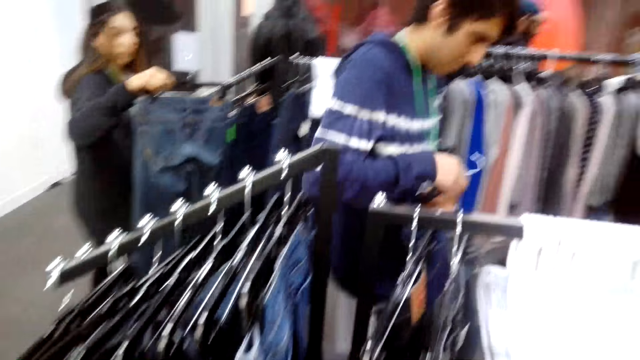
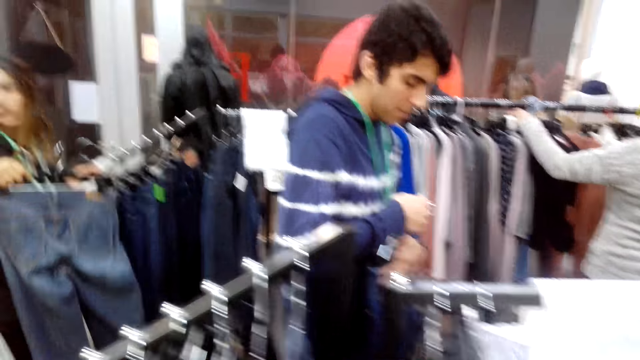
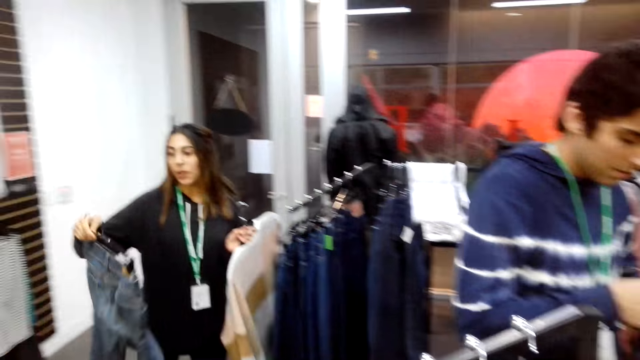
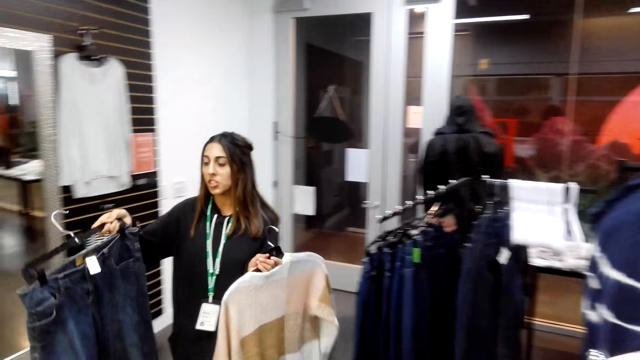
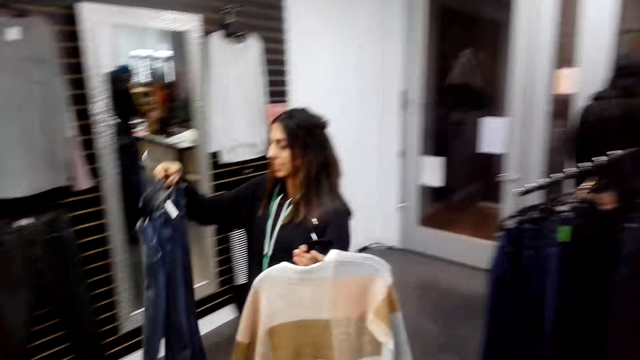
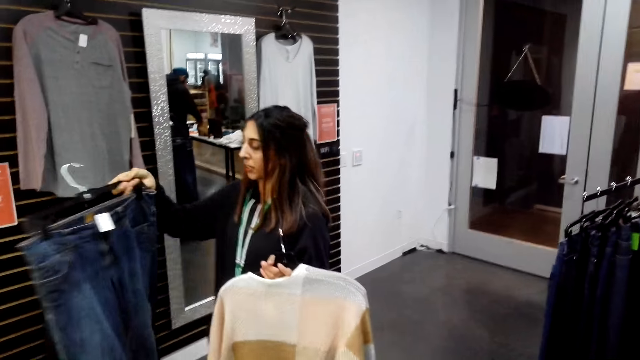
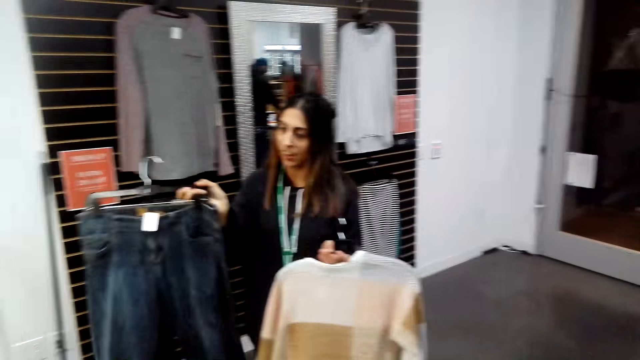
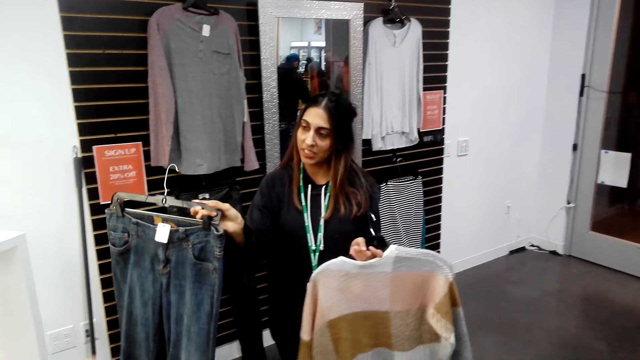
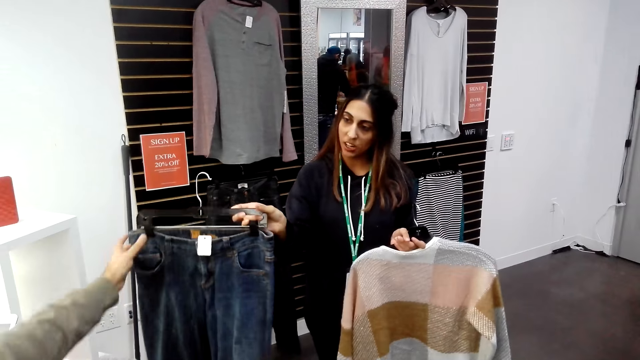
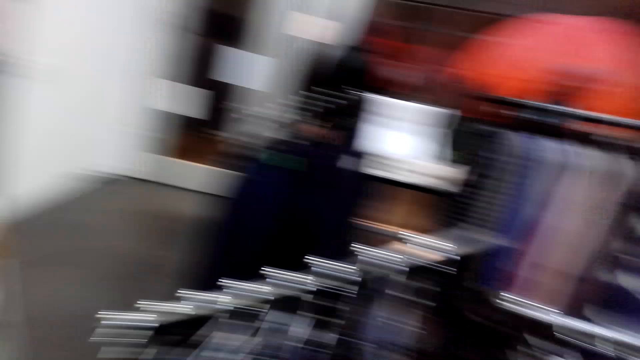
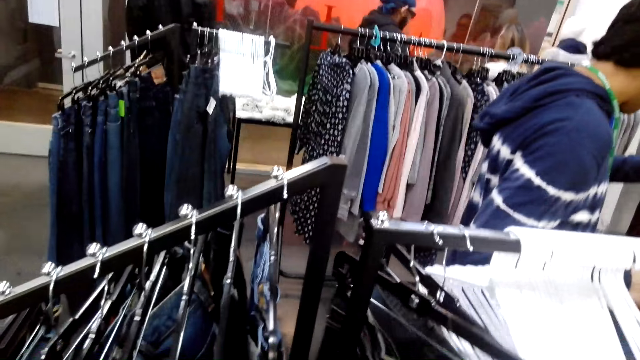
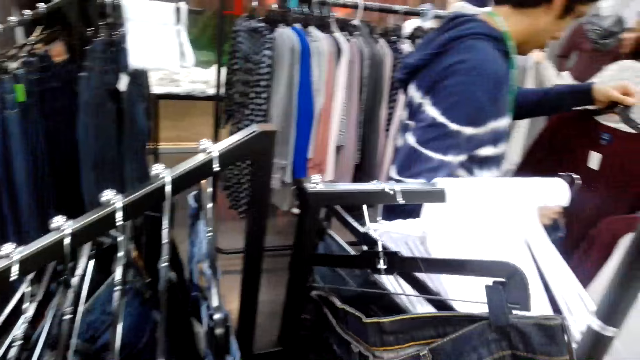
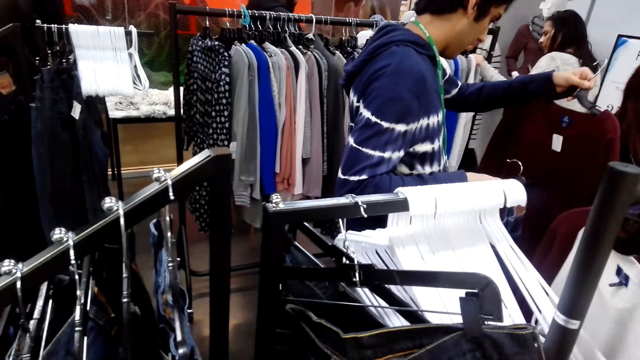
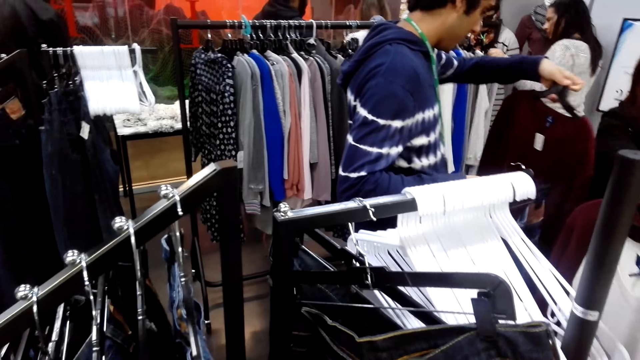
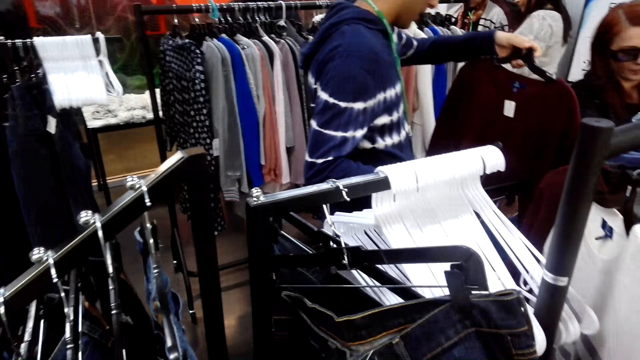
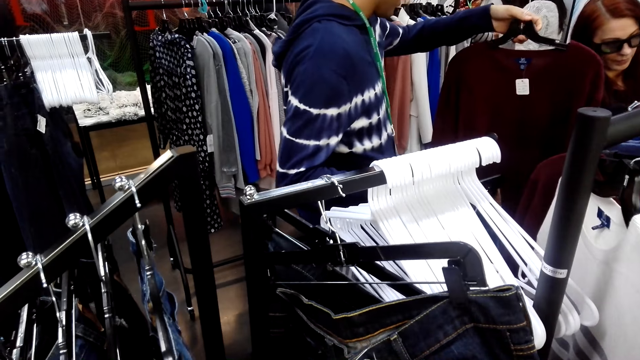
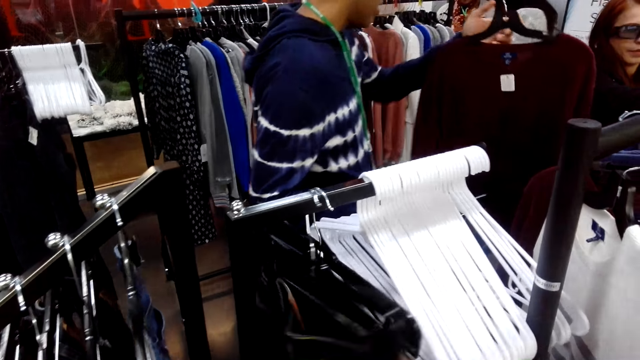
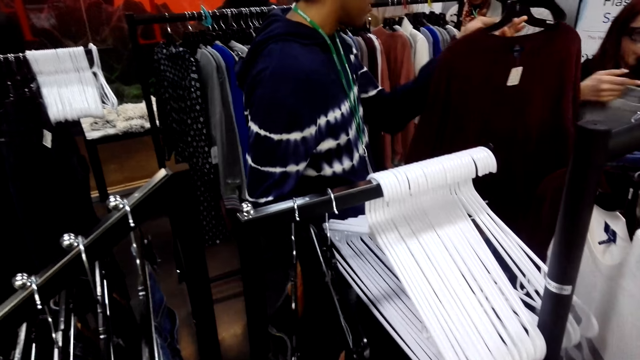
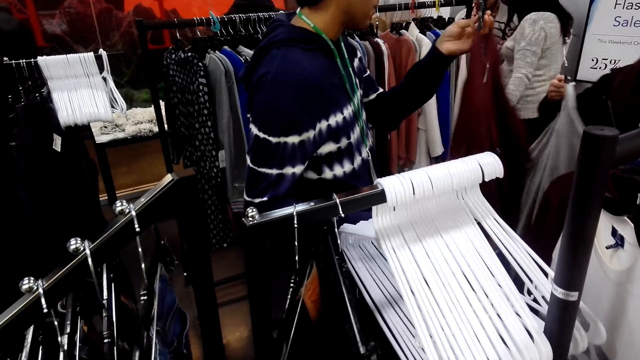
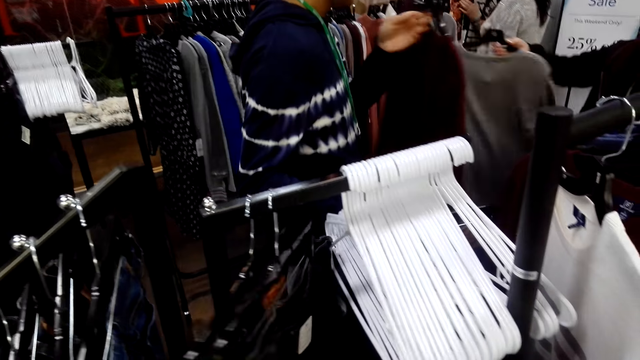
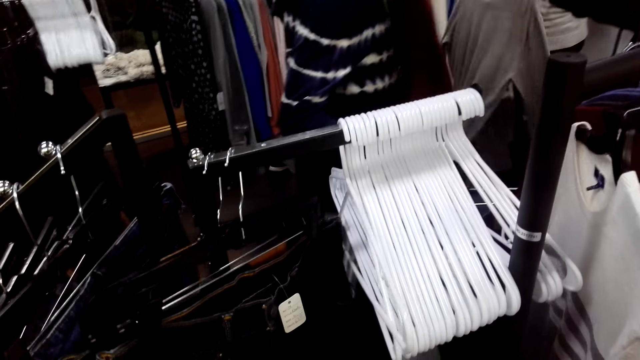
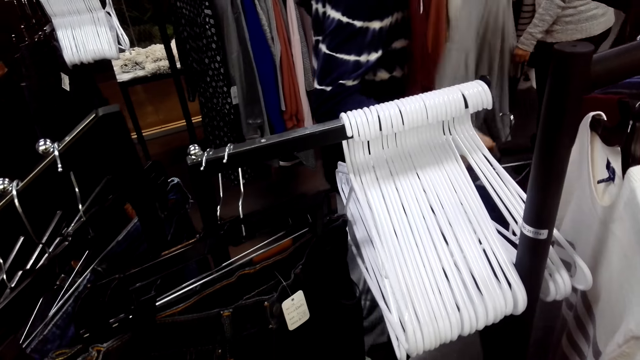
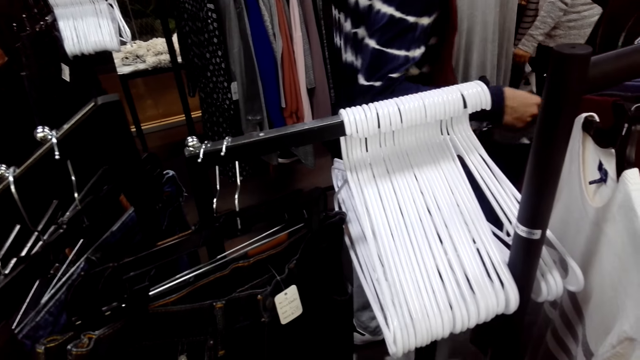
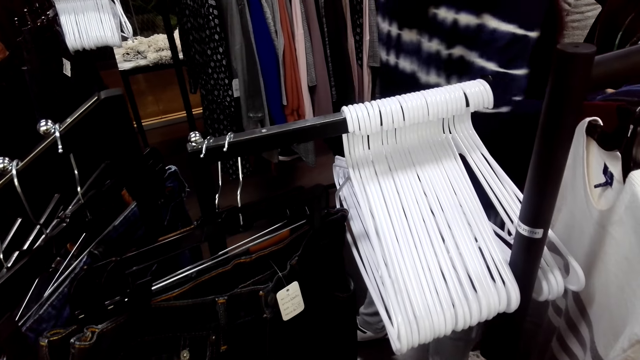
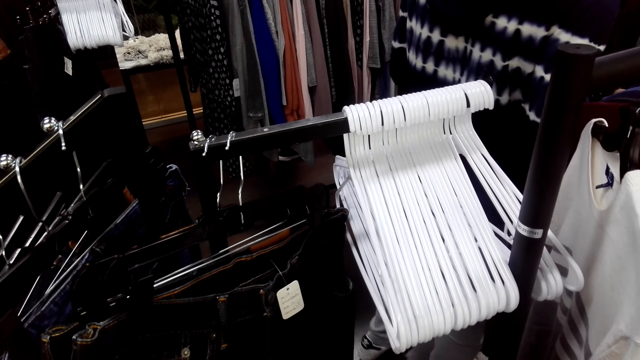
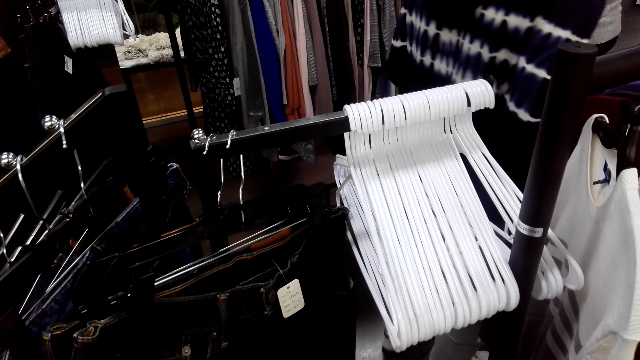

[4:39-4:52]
A person holds the clothes in both hands. A woman picks a pant. A man lifts the cloth. The man holds a sweater. Another woman lifts the cloth.

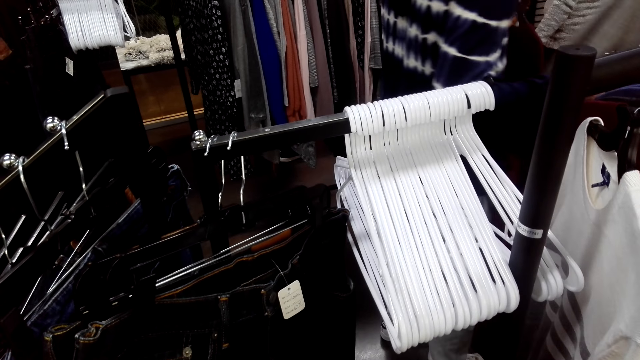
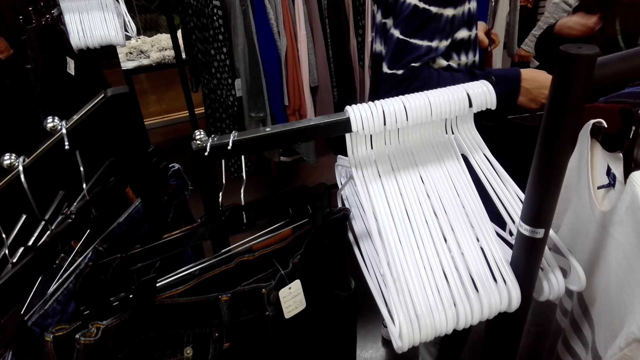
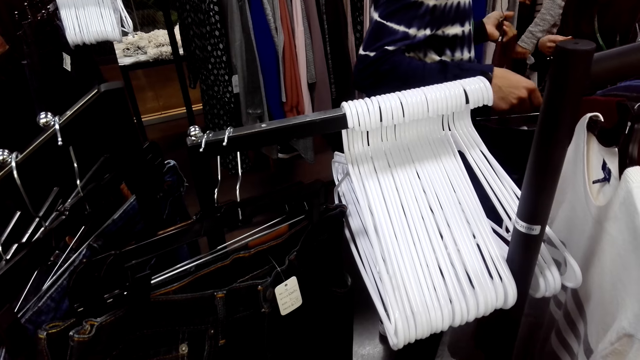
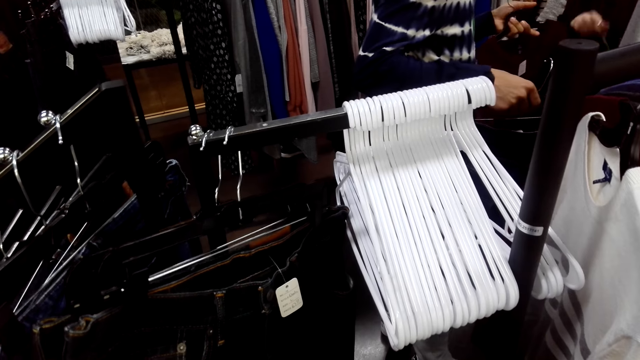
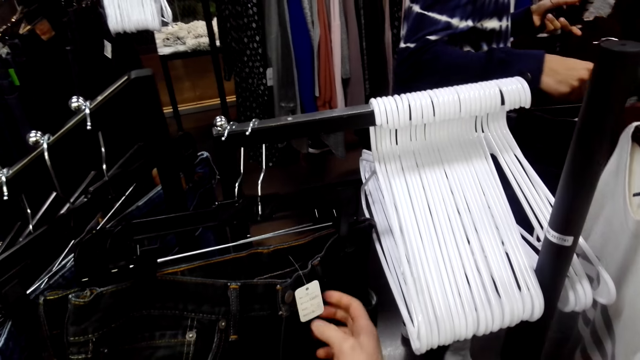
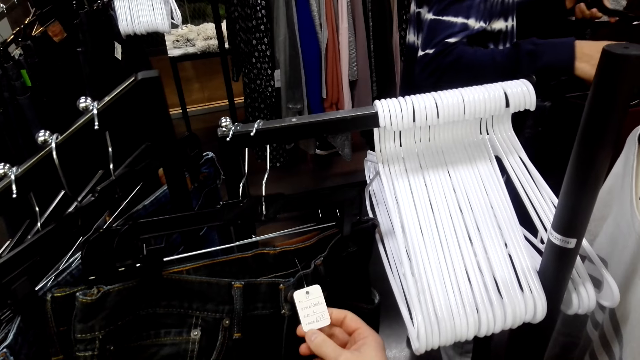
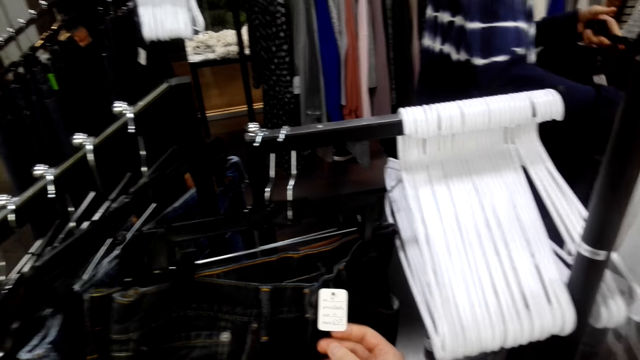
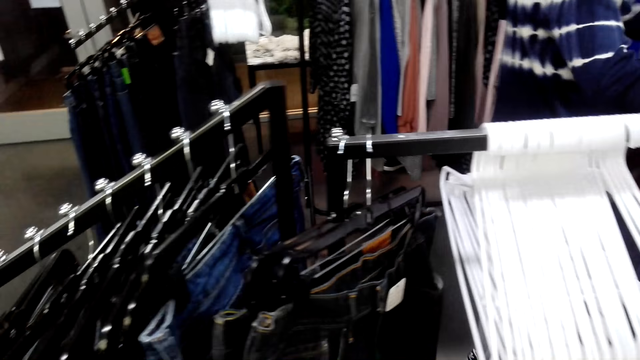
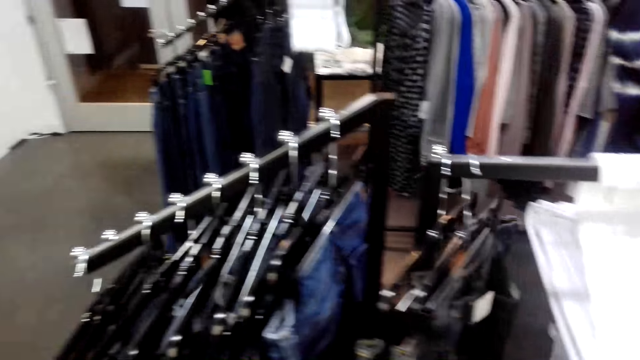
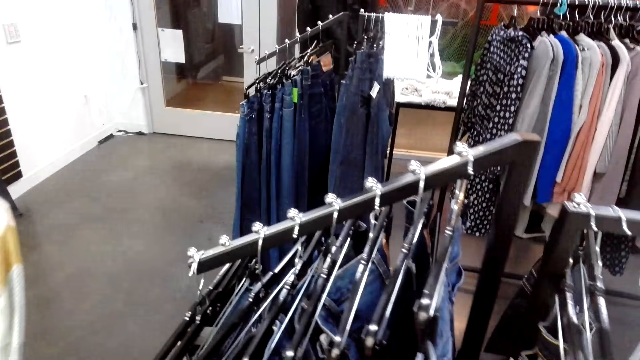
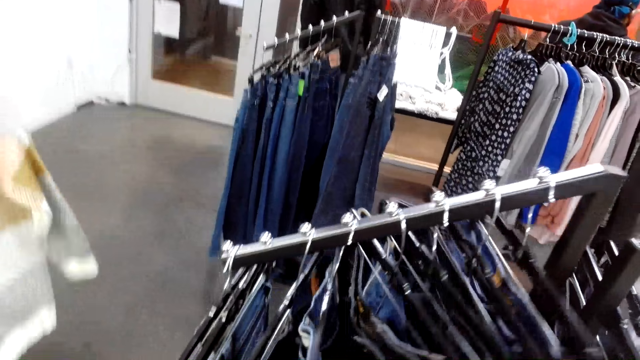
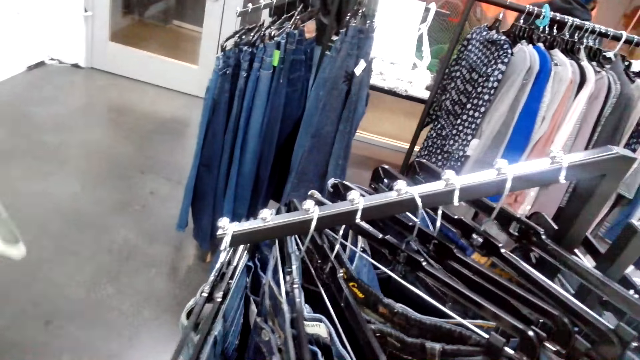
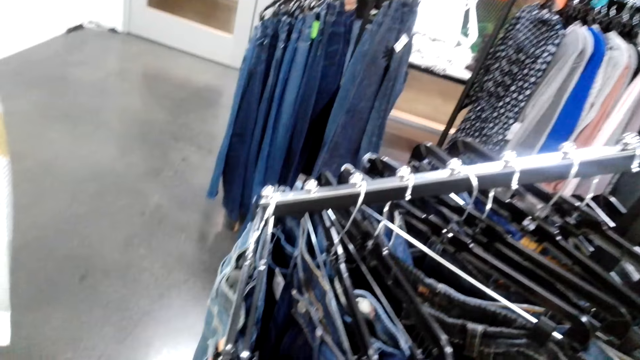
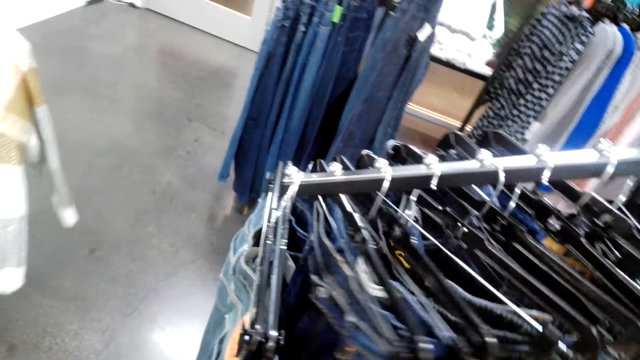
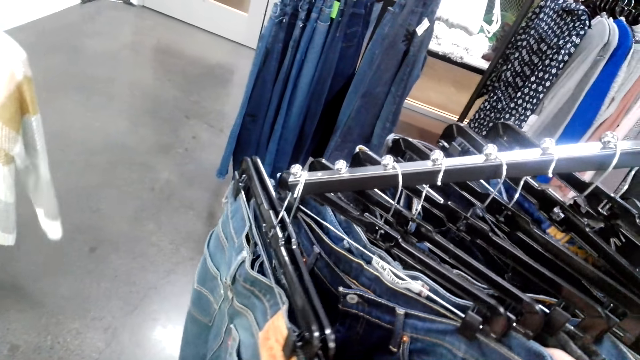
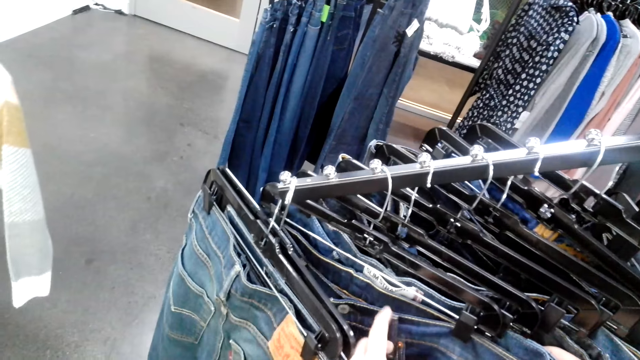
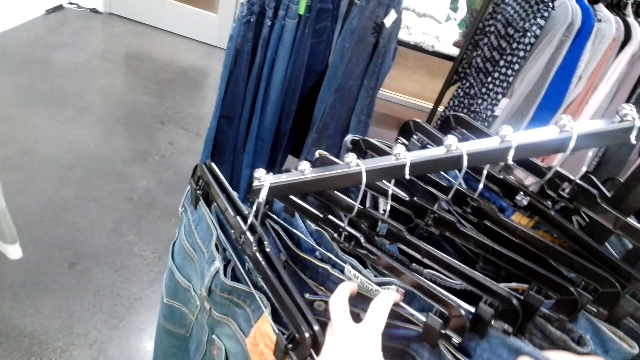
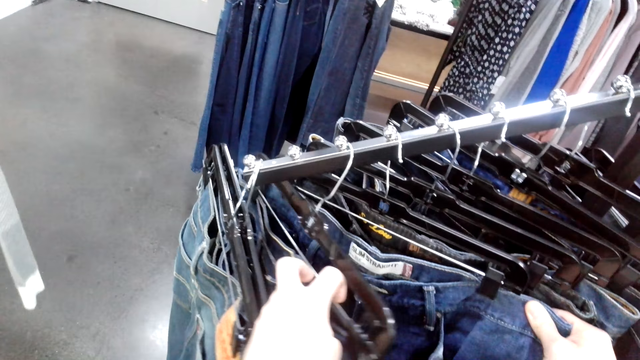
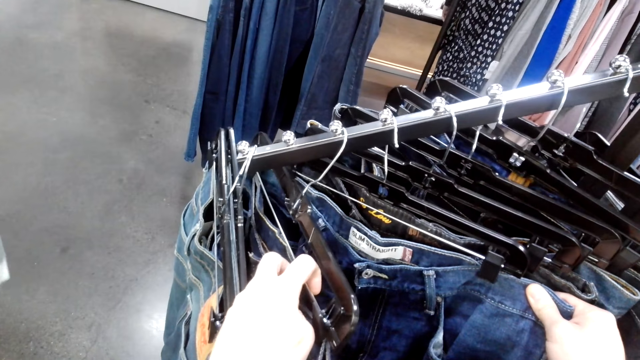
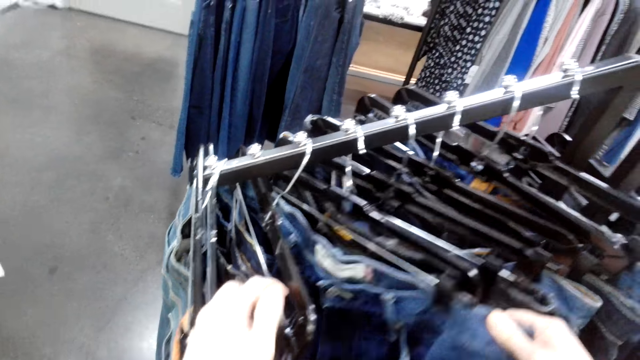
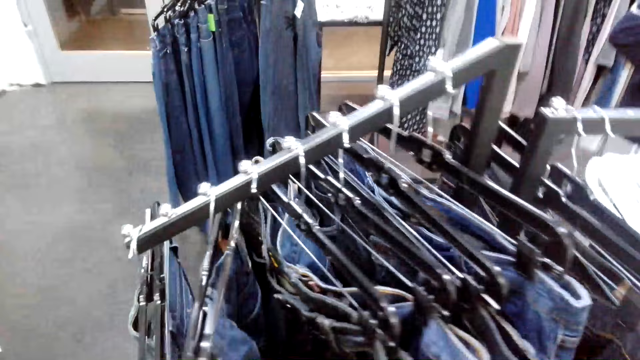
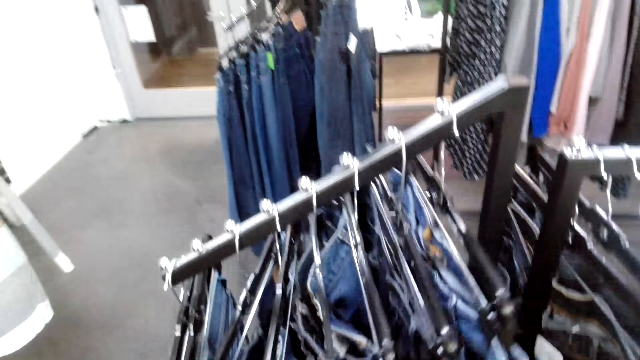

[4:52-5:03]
The camera wearer looks at a jeans logo. They walk around, choose the cloth and look at pants.
